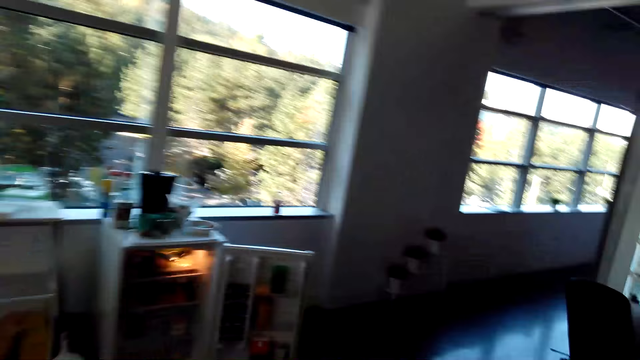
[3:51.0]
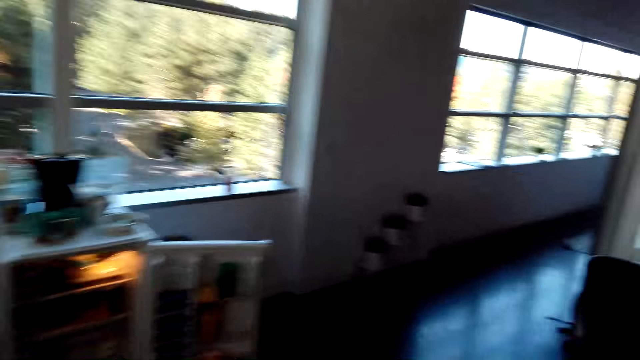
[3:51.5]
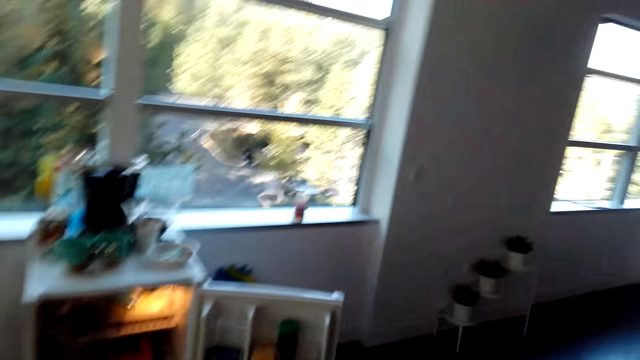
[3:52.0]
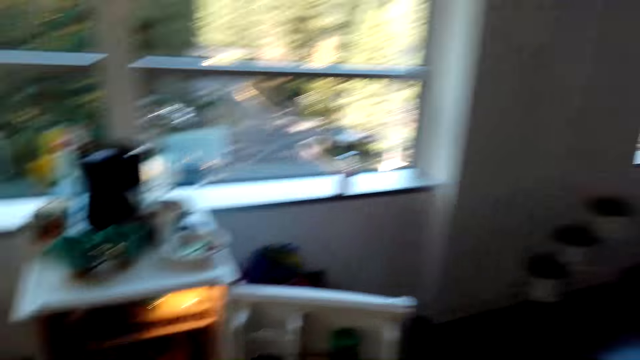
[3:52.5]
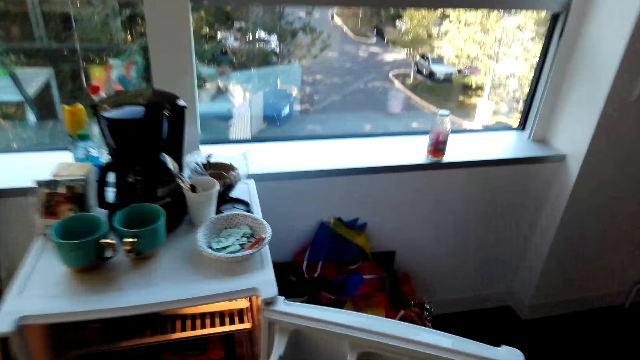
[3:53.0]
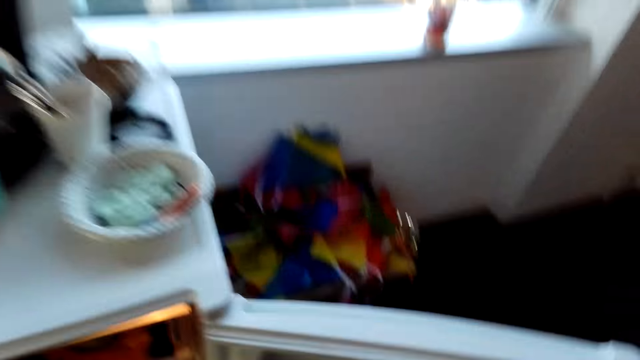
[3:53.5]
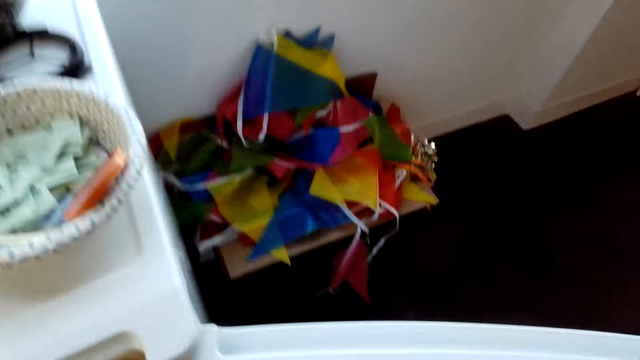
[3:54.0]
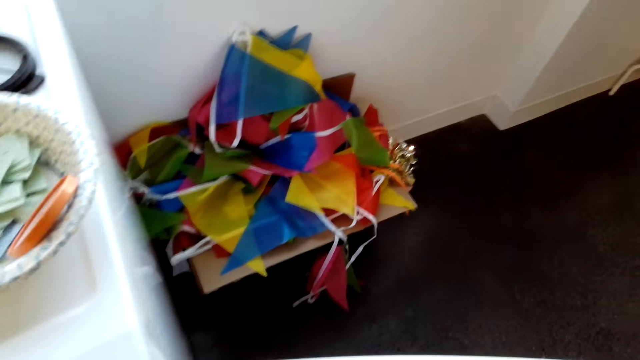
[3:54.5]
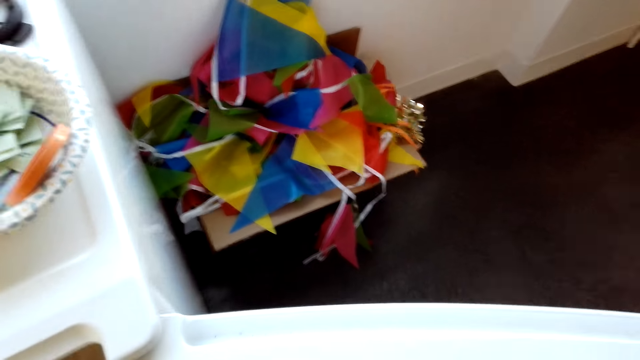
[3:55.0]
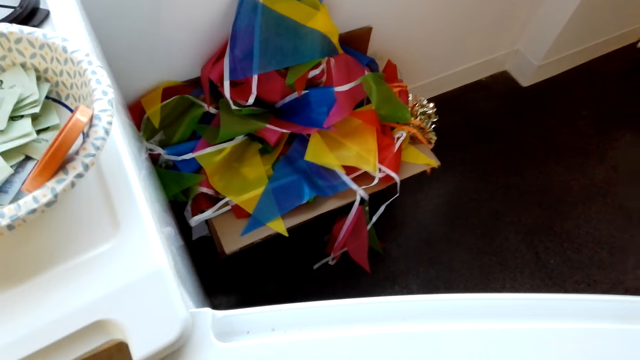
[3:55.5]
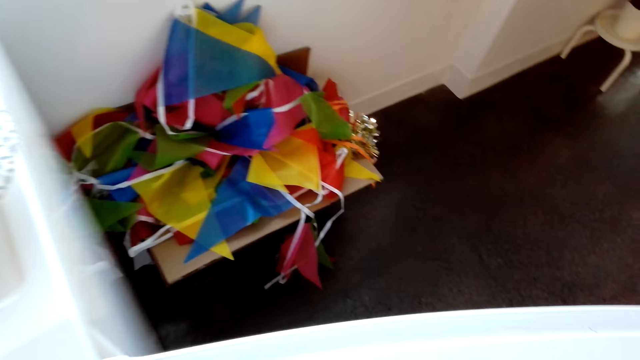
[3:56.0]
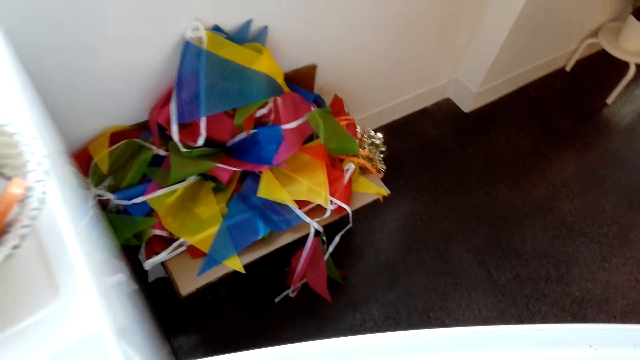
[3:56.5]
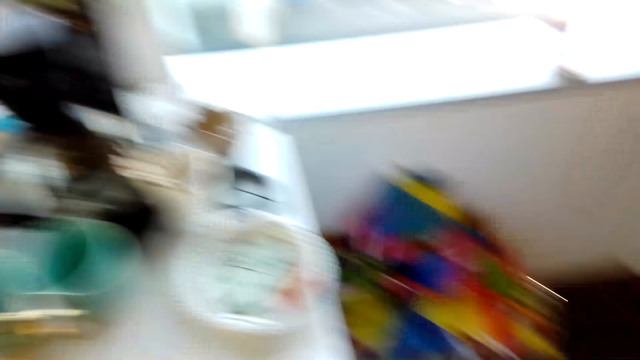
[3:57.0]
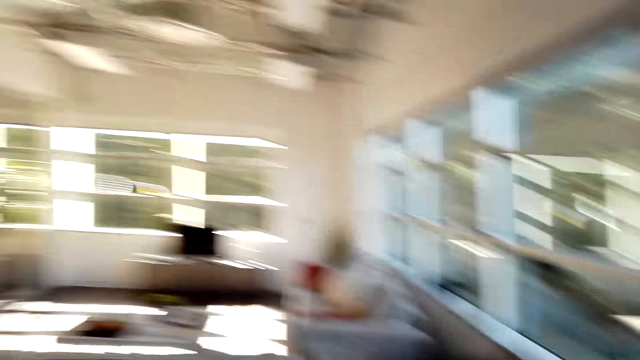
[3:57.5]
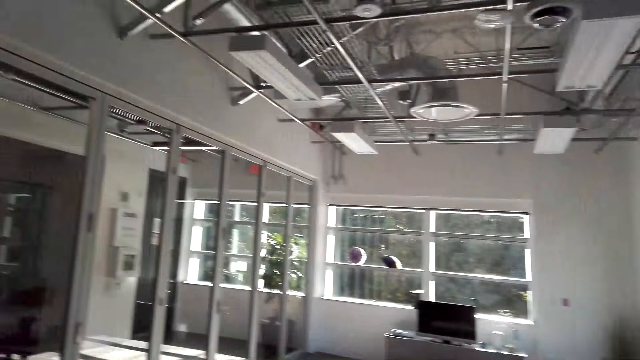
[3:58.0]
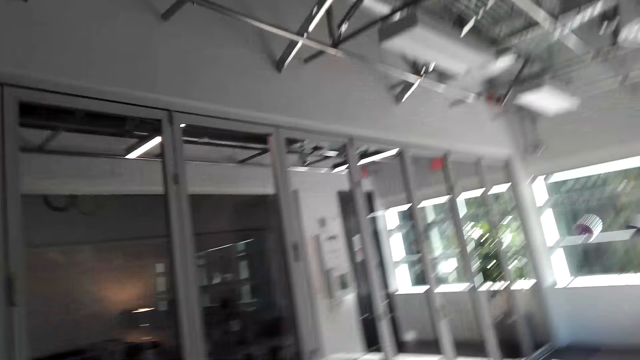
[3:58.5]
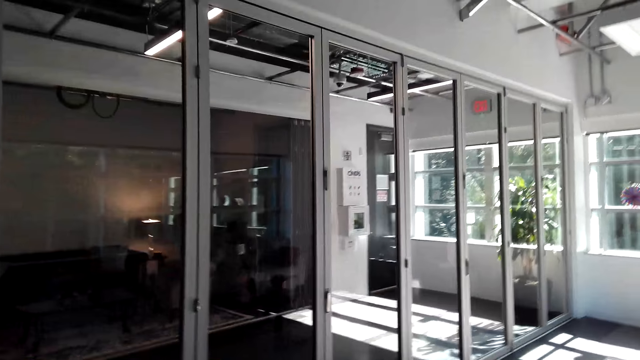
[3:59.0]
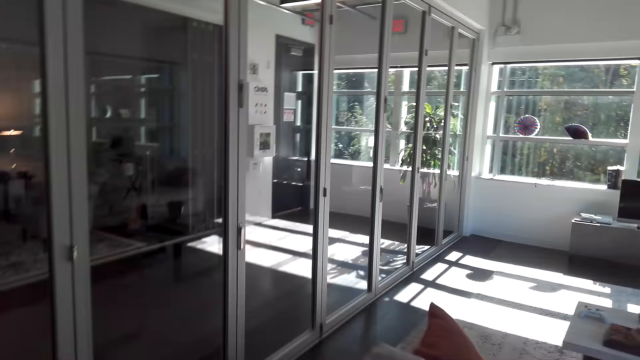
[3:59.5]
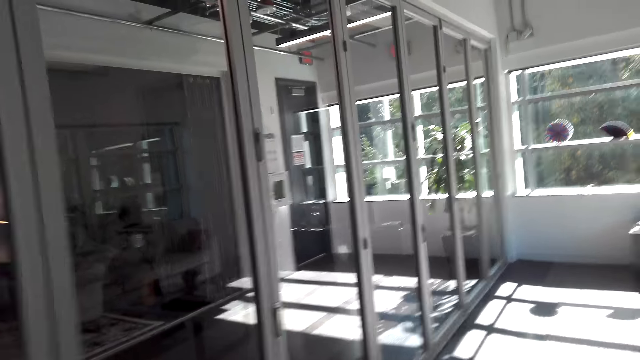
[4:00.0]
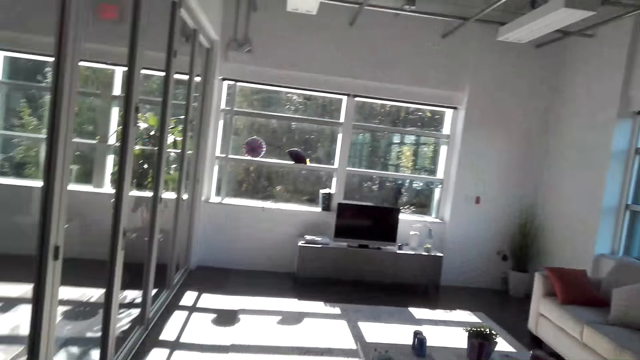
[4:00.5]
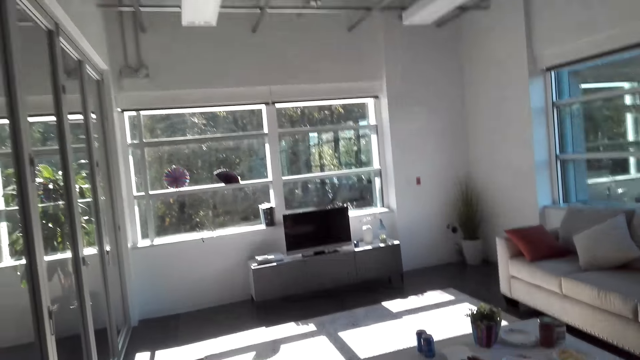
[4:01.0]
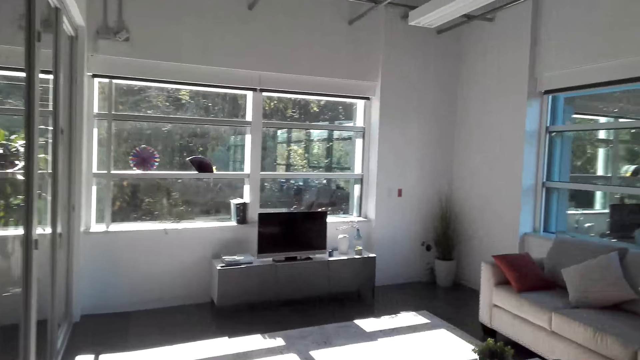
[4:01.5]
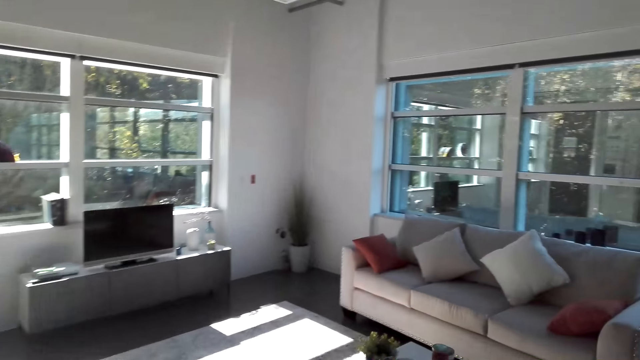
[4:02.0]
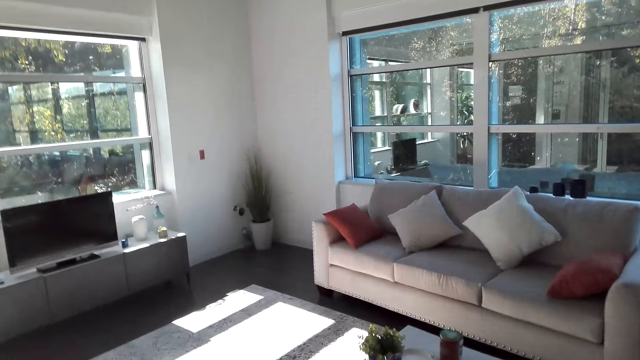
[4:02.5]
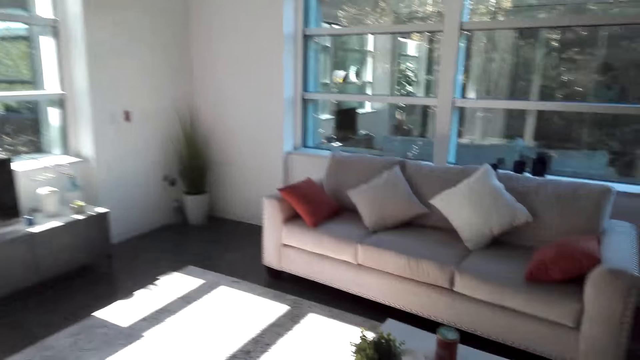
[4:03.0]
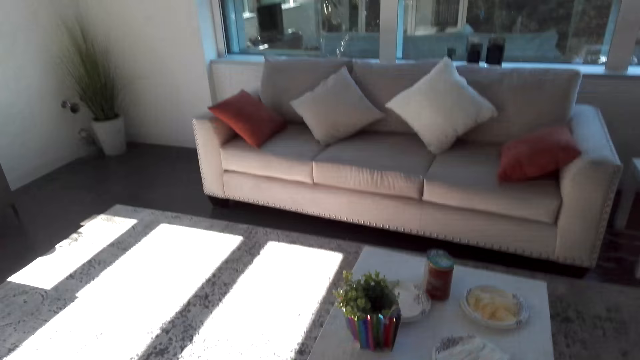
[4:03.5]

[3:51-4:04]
The camera wearer walks towards the fridge. They look around the room. They walk forward.

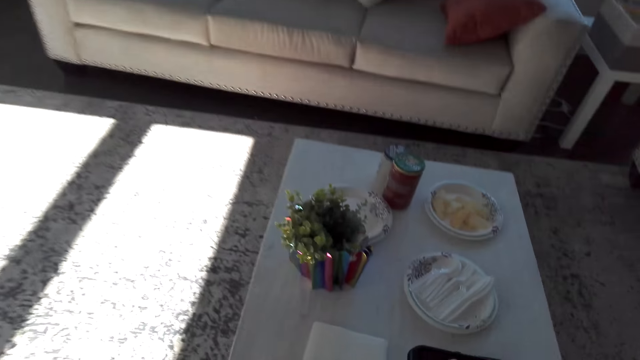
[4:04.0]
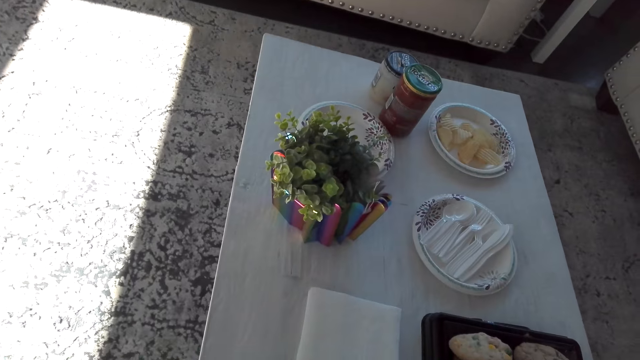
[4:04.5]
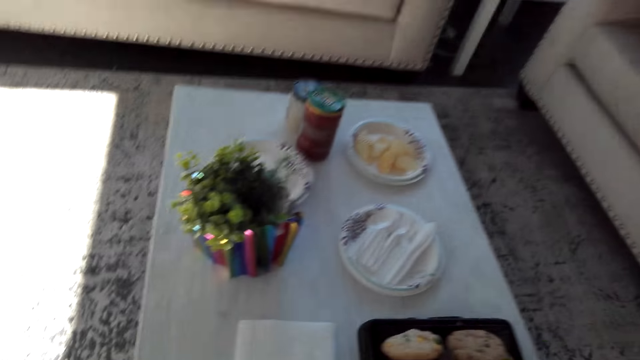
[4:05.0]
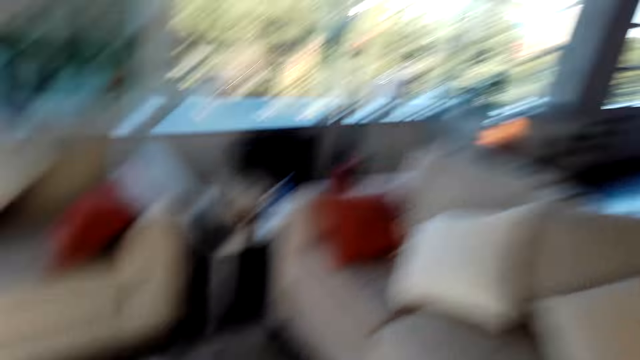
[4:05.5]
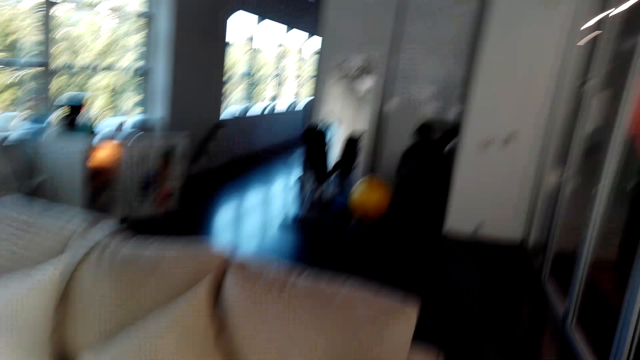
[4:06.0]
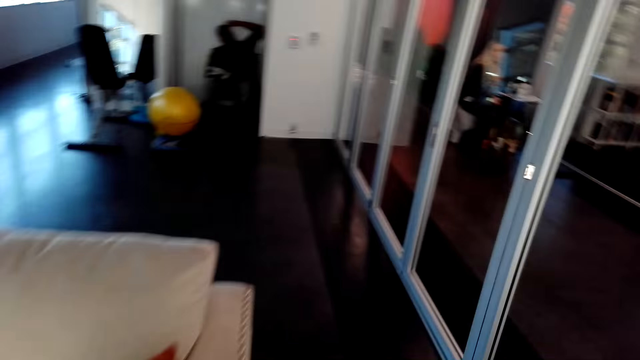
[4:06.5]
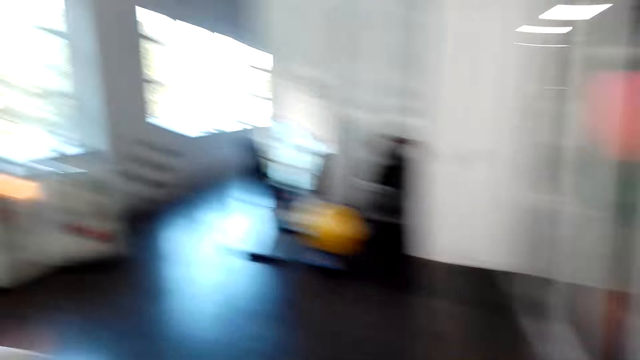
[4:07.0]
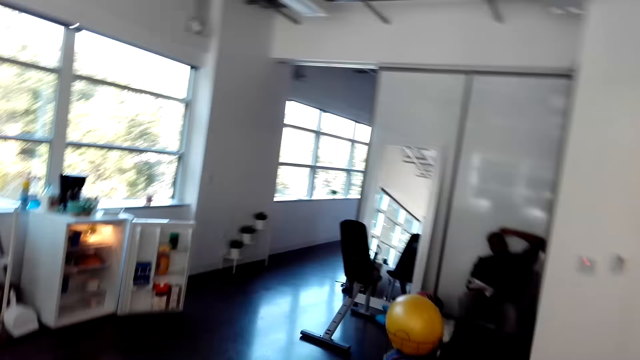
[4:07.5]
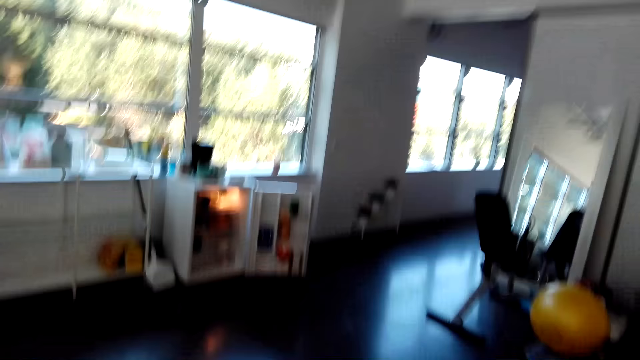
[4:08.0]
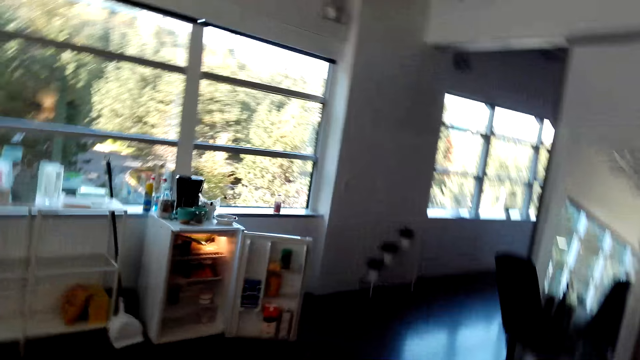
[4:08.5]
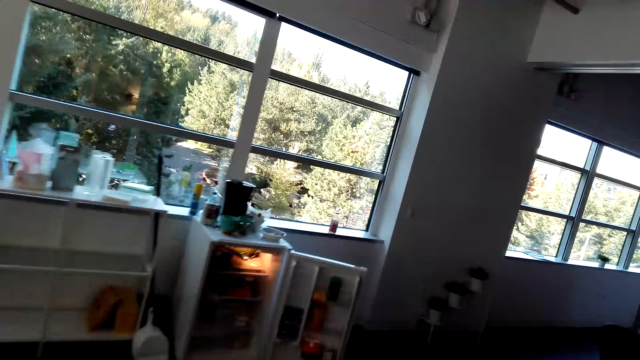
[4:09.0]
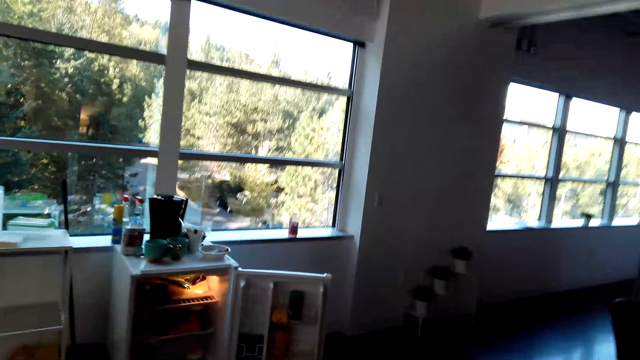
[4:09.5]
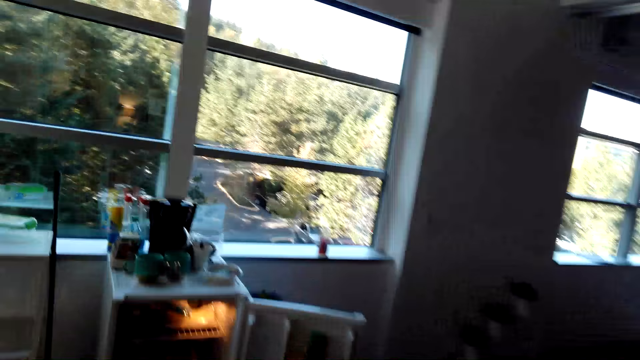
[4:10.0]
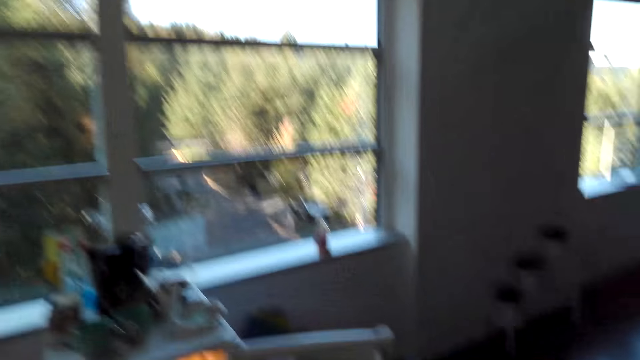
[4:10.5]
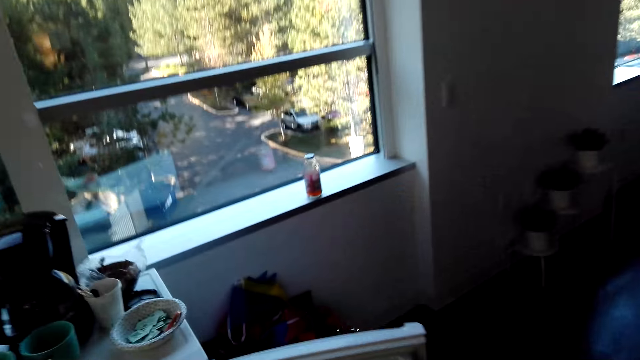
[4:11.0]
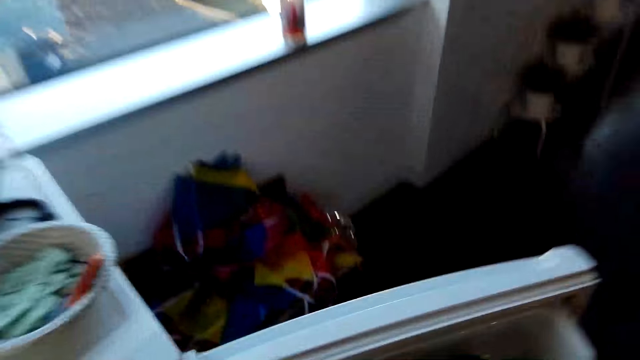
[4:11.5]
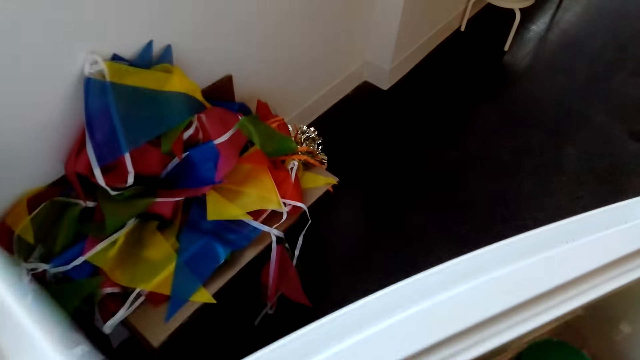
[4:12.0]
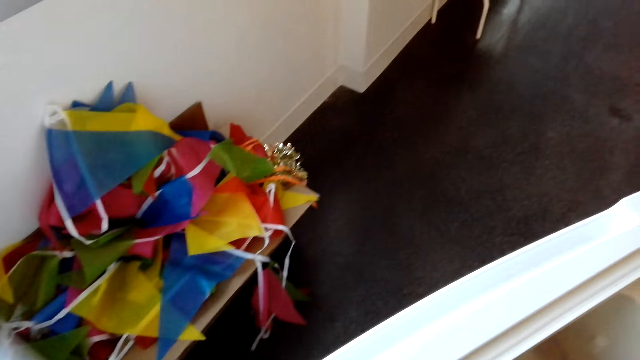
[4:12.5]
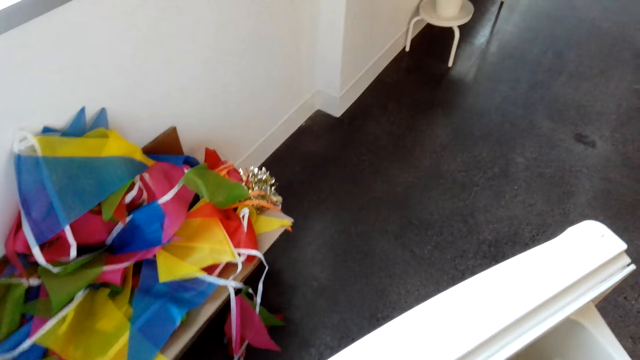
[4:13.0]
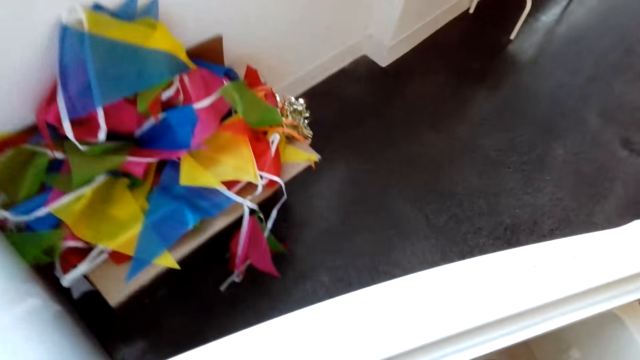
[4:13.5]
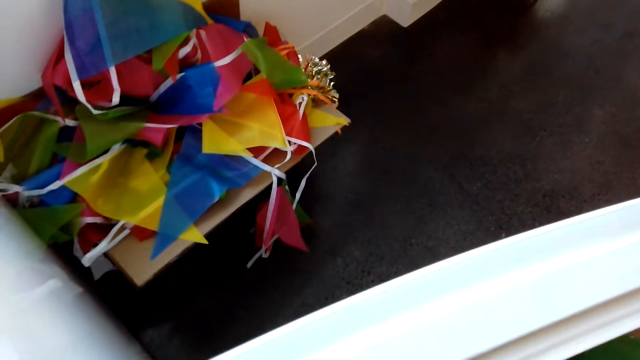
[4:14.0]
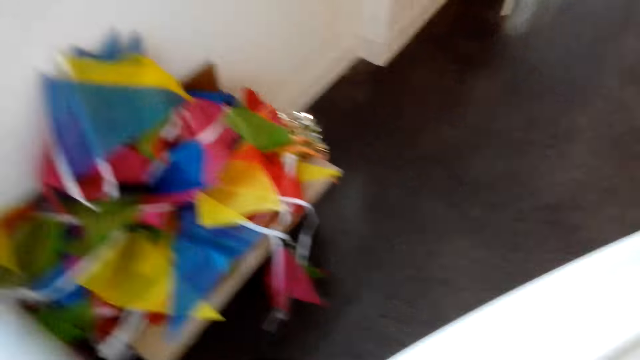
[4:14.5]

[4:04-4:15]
The camera wearer walks forward.
